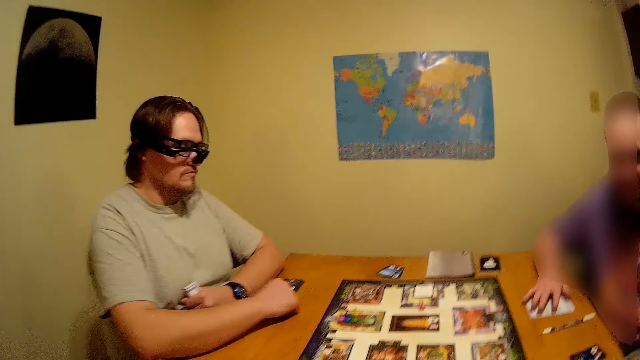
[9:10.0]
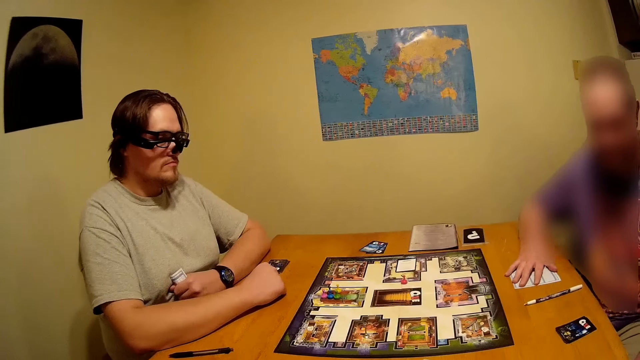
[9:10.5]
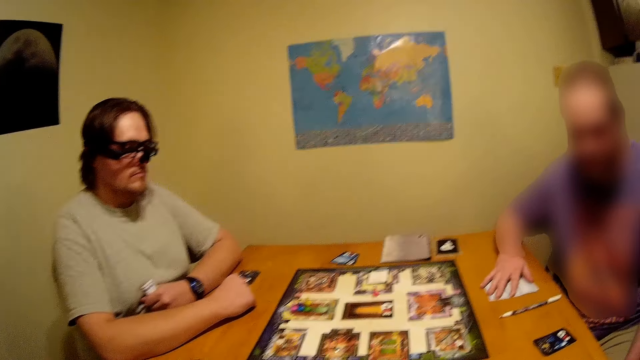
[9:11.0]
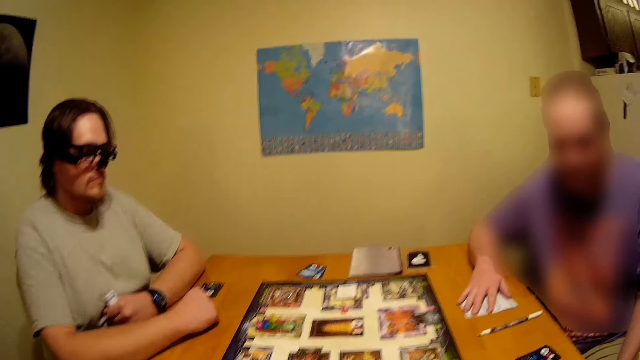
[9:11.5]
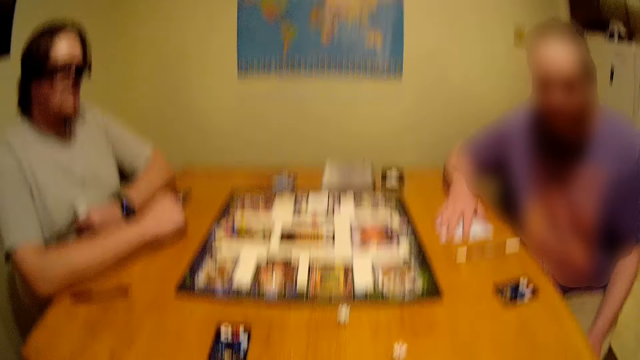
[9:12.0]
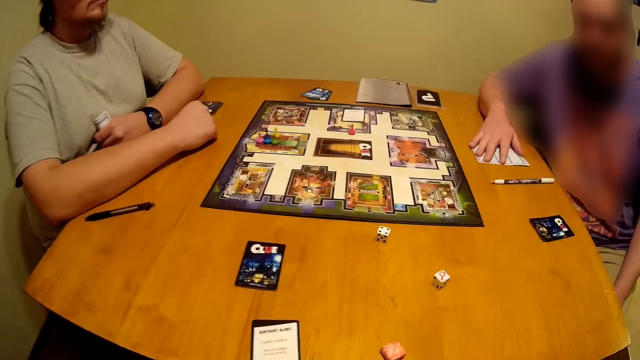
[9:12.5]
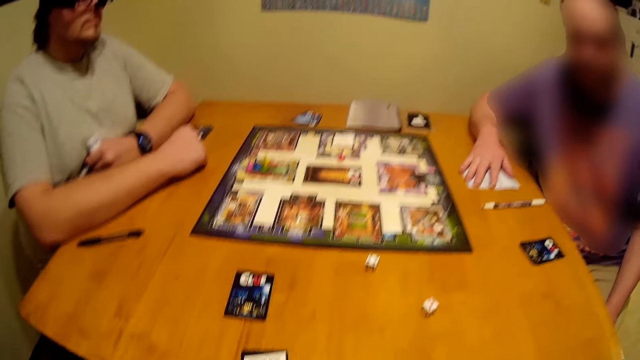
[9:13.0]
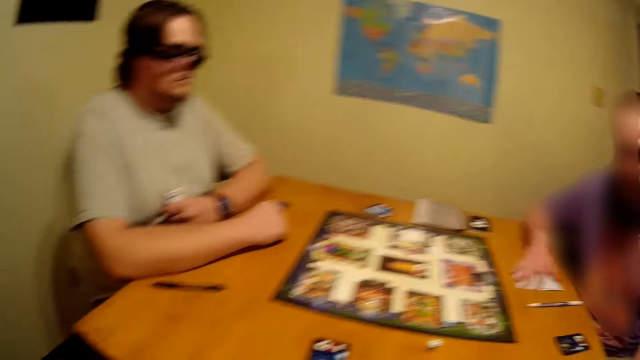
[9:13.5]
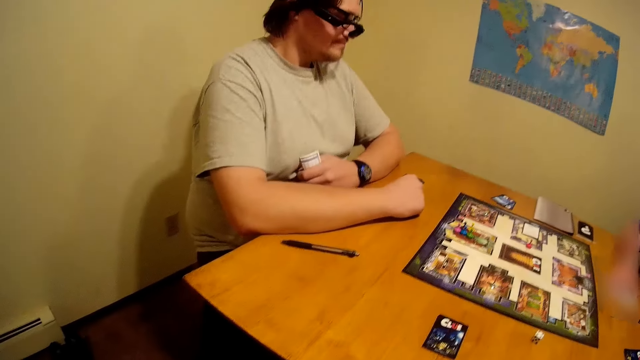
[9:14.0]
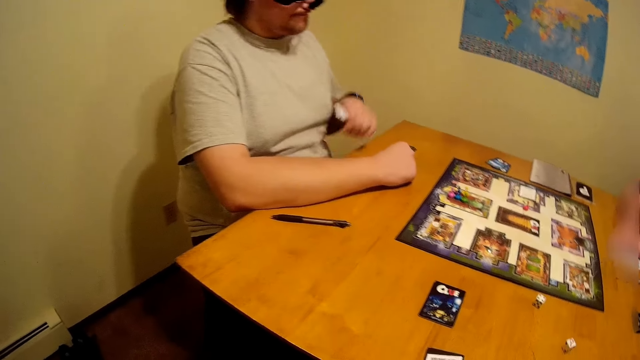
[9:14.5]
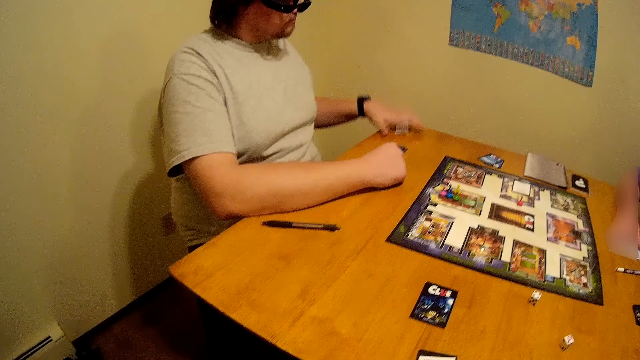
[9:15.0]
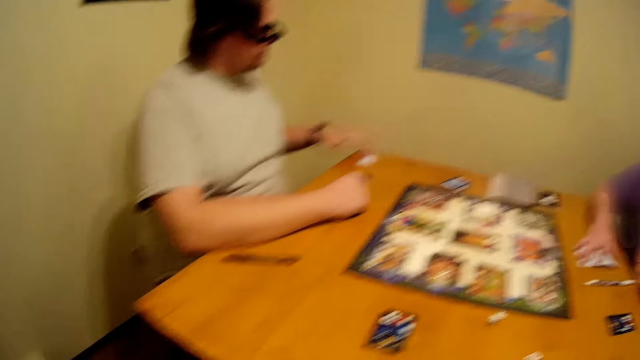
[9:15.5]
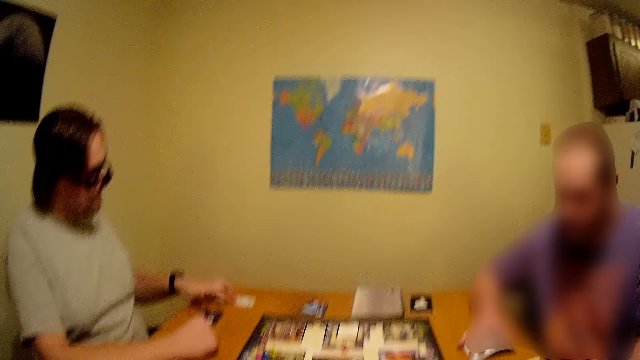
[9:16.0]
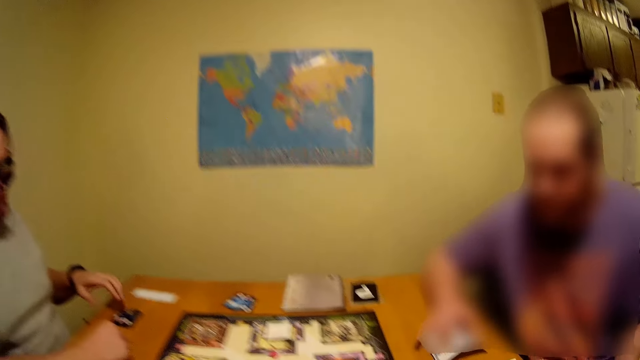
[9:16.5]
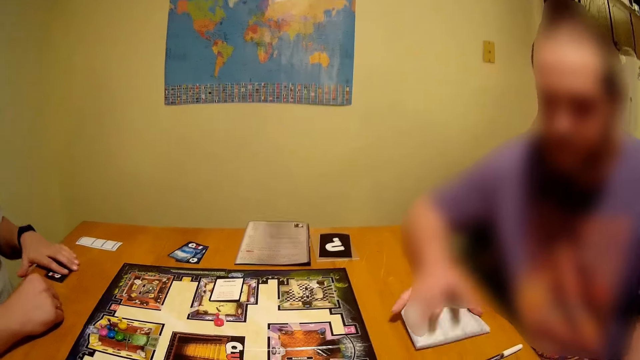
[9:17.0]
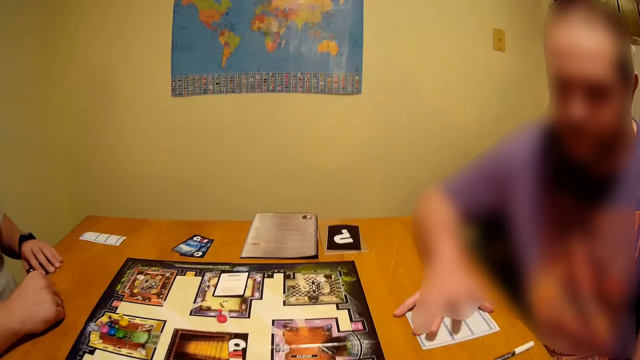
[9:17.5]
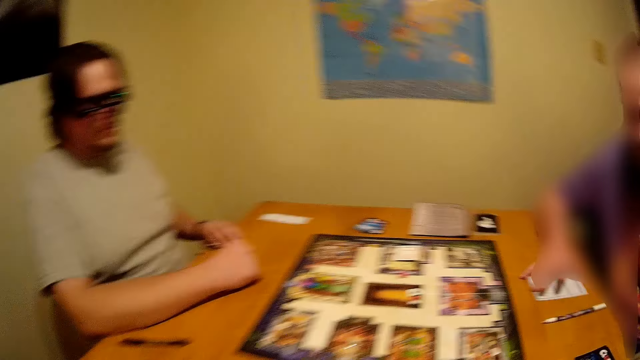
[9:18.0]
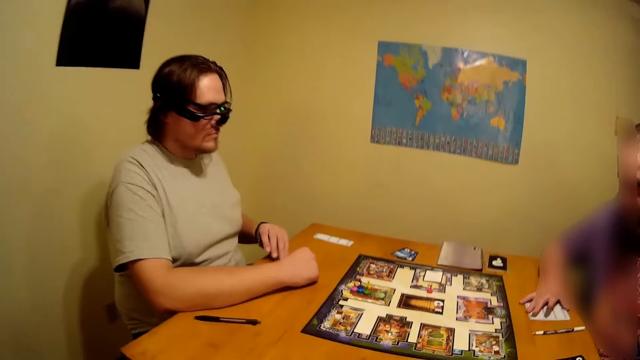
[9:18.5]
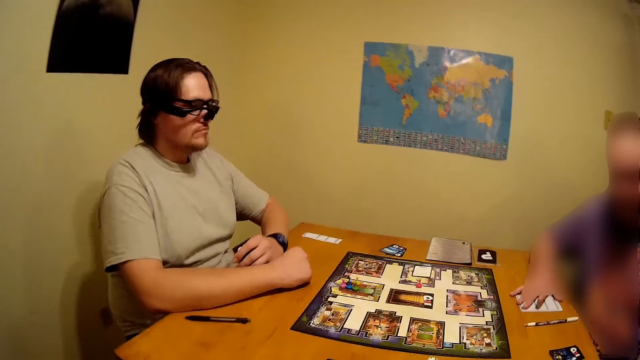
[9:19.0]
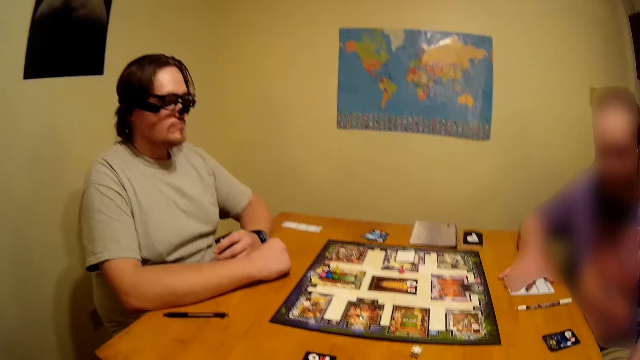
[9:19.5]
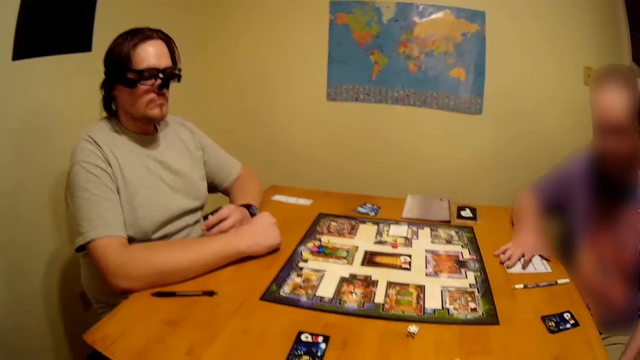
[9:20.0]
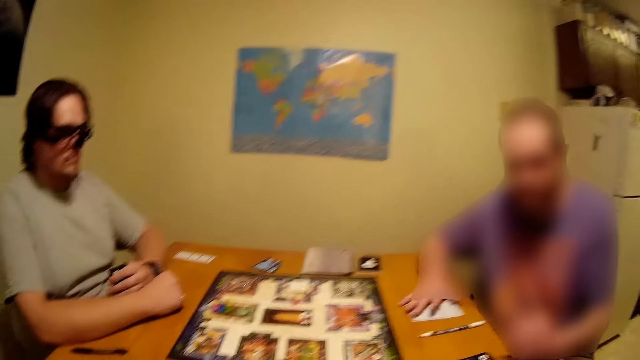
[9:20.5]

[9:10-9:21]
A man turns around. Another man places a card on the table. The other man picks a card from the table.

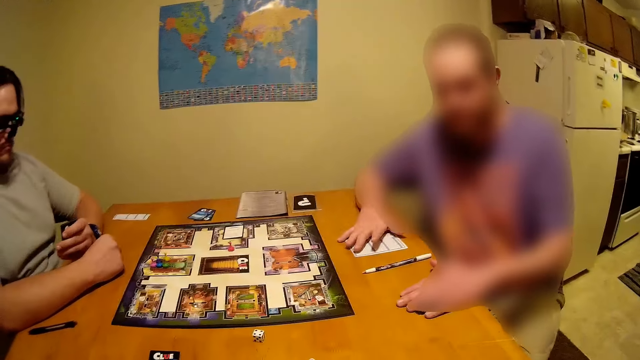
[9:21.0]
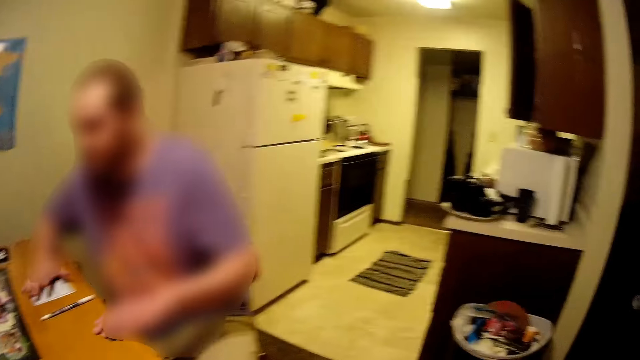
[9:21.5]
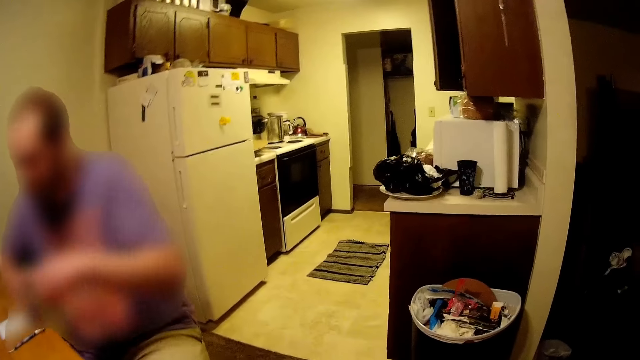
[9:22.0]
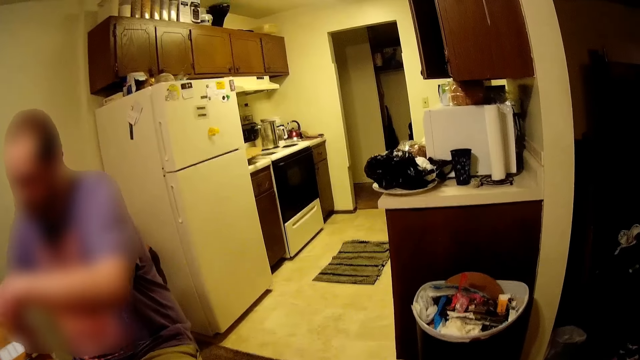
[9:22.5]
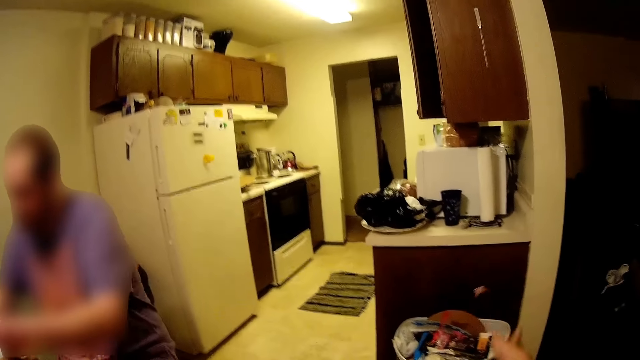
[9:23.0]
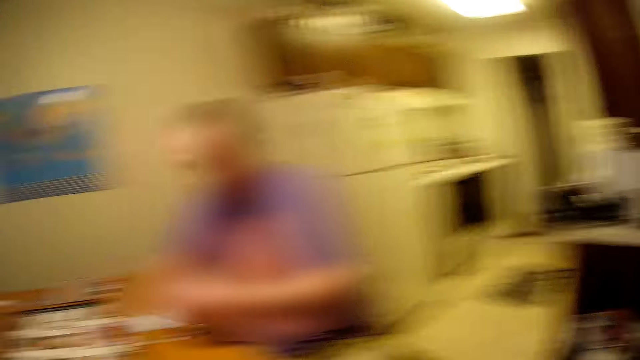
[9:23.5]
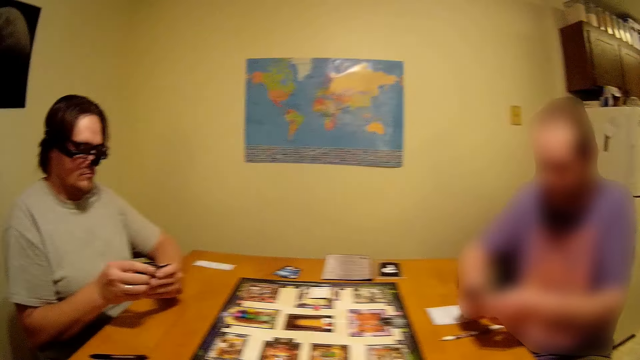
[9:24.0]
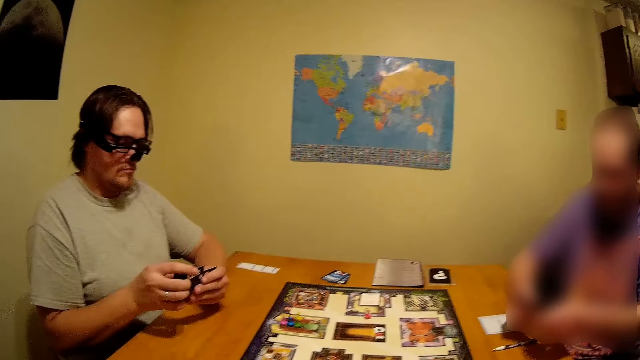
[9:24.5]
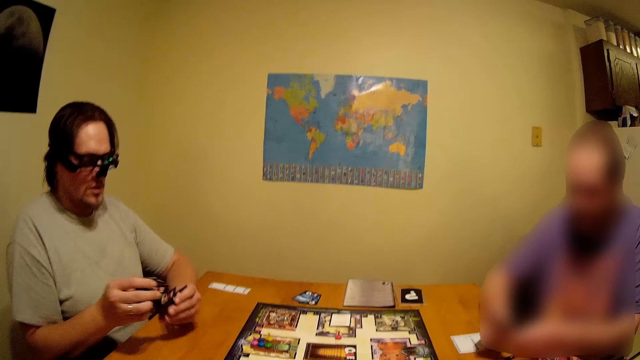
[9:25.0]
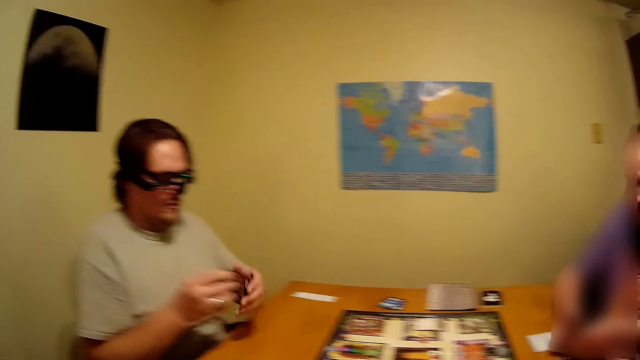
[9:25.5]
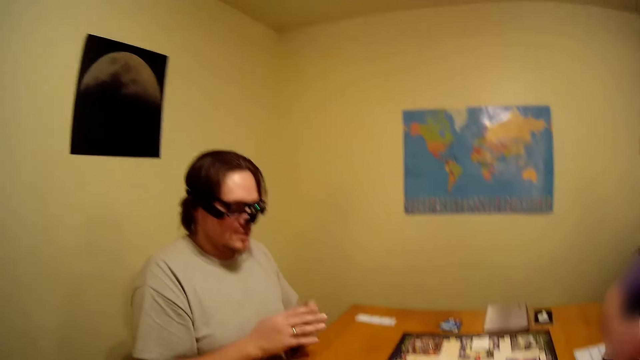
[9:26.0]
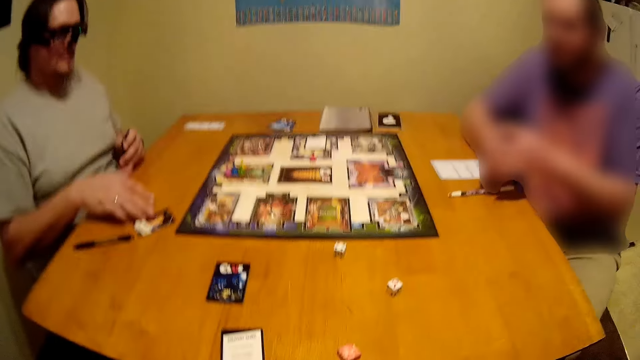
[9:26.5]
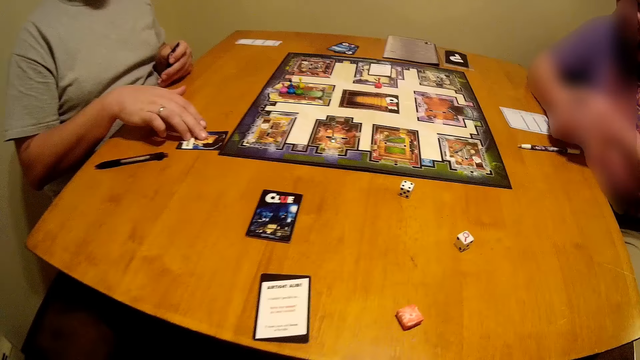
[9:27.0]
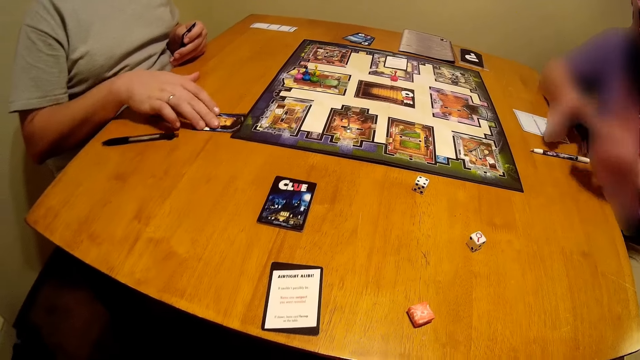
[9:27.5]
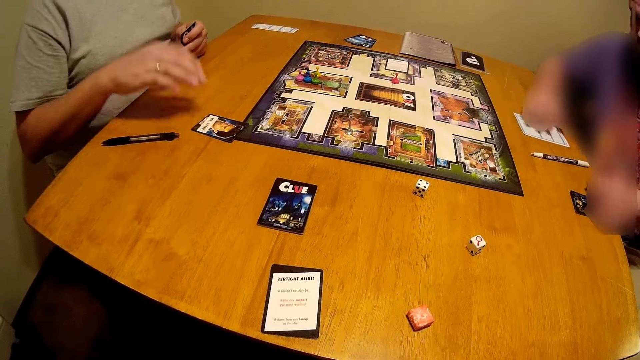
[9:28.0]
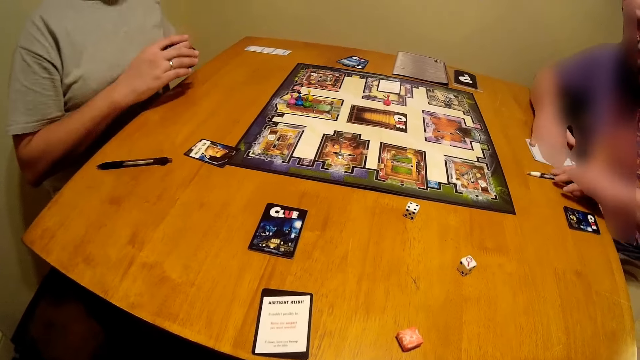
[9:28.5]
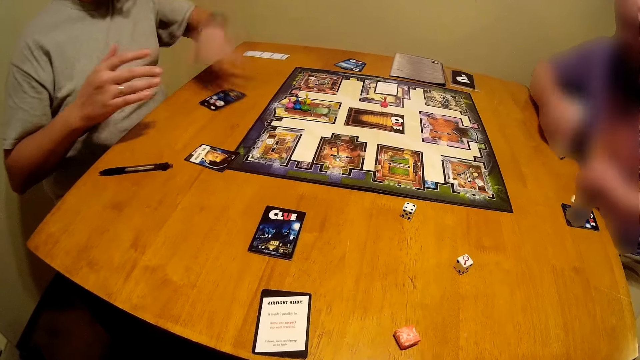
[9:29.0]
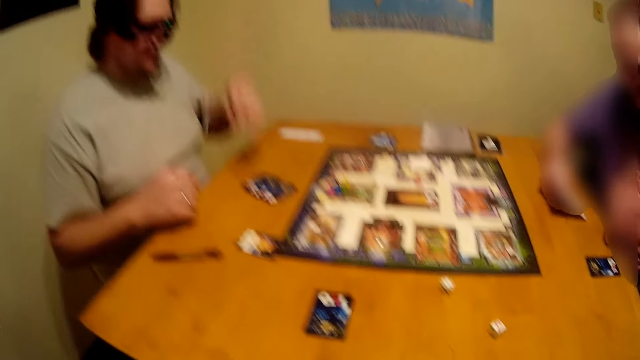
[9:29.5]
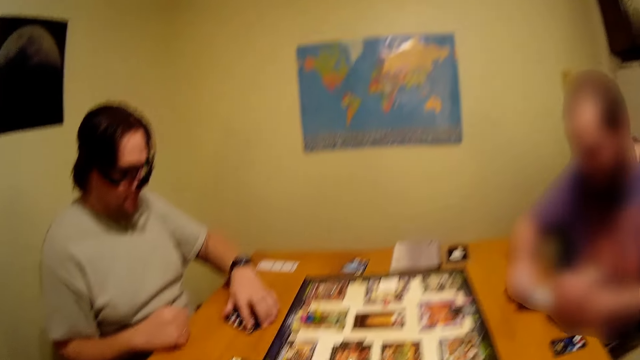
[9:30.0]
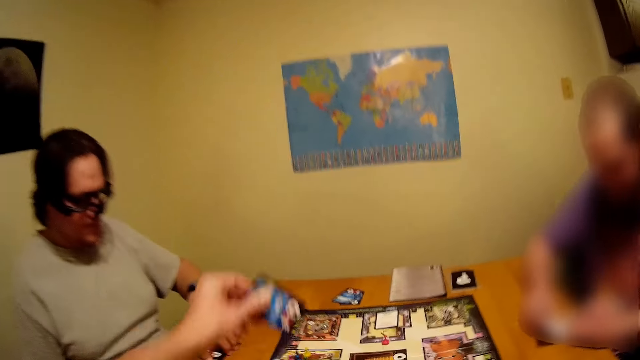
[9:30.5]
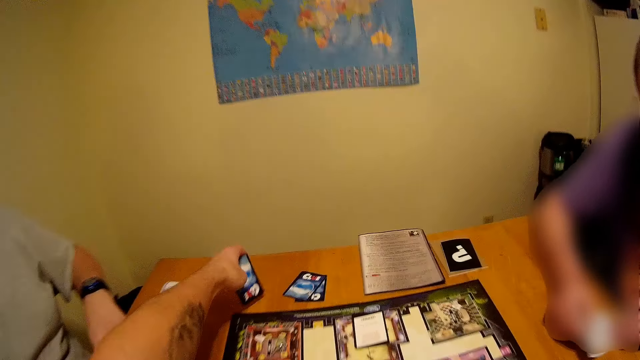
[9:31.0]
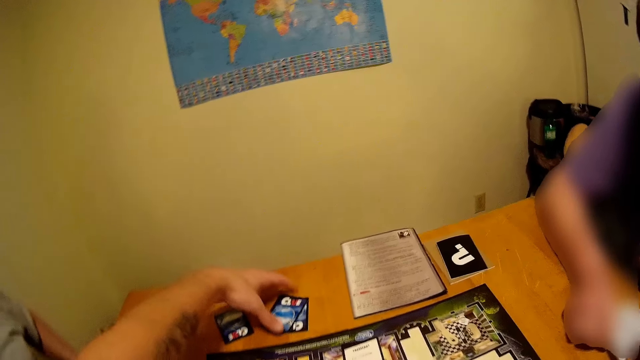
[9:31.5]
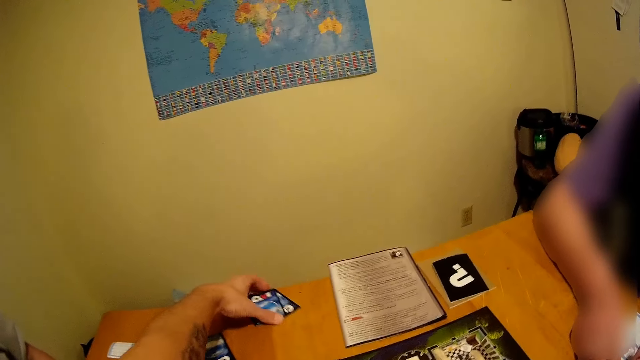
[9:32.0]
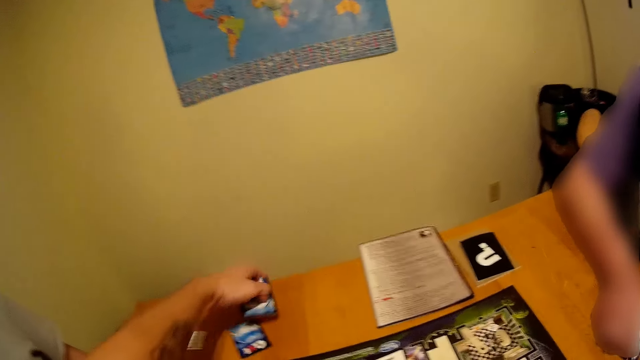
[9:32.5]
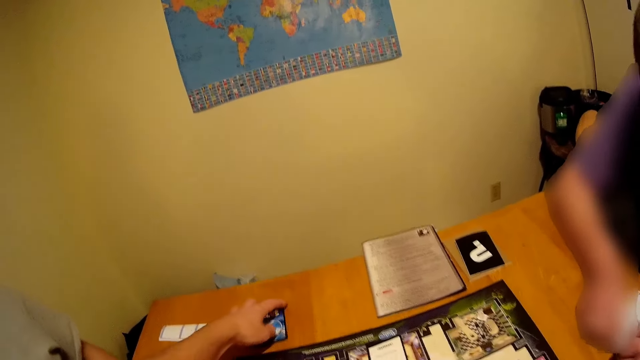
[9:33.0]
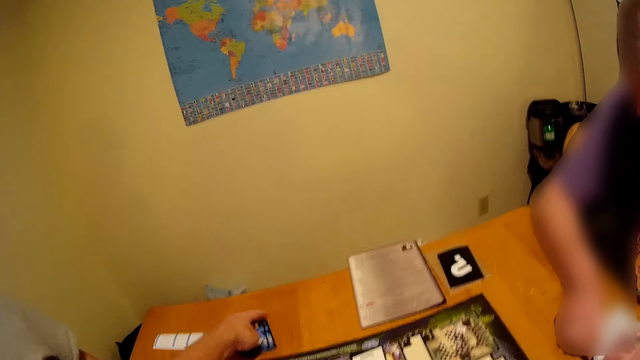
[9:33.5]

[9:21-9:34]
The camera wearer throws a piece of paper in the dustbin. A man places a card on the table. Another man places cards on the table and picks up a pen and a paper. The first man places cards on the table and throws the cards on the table. The camera wearer places the cards on the table.
